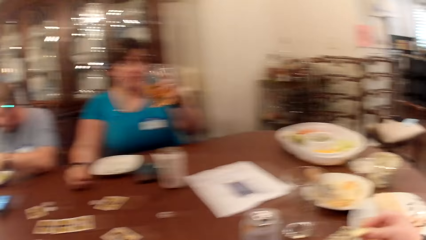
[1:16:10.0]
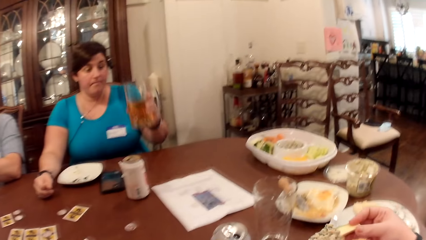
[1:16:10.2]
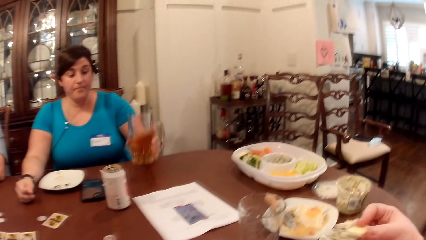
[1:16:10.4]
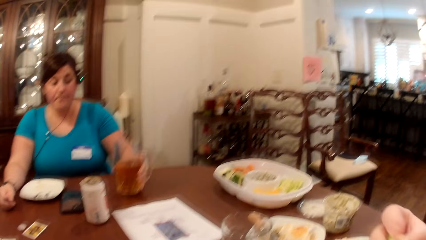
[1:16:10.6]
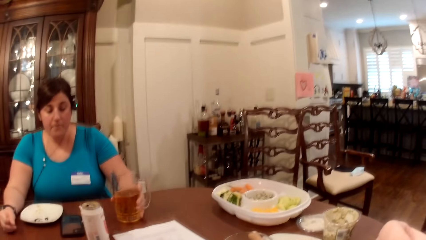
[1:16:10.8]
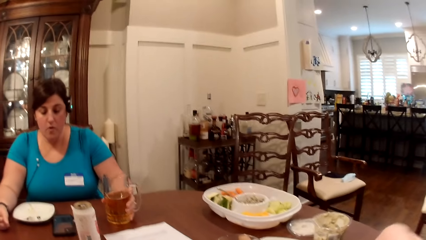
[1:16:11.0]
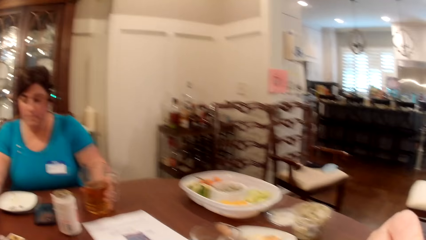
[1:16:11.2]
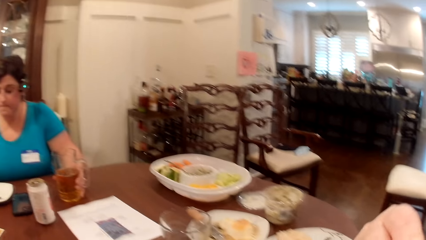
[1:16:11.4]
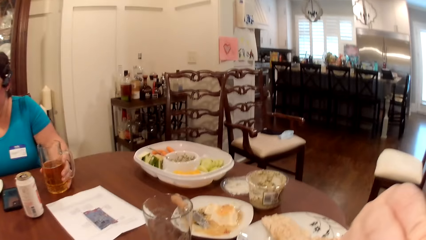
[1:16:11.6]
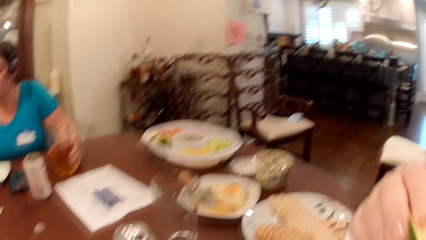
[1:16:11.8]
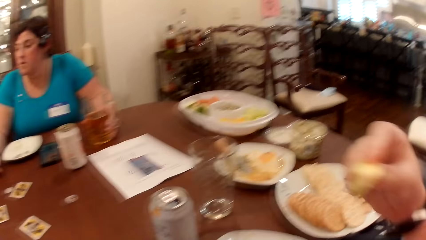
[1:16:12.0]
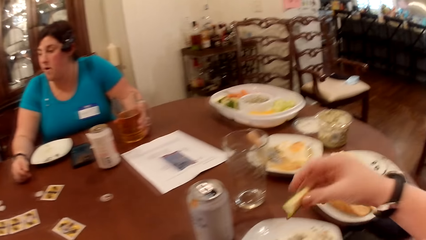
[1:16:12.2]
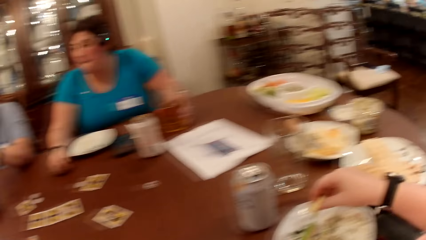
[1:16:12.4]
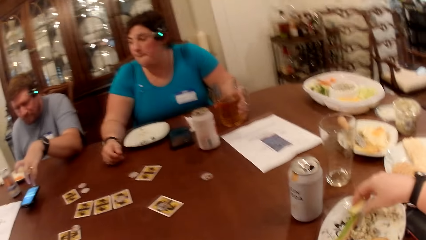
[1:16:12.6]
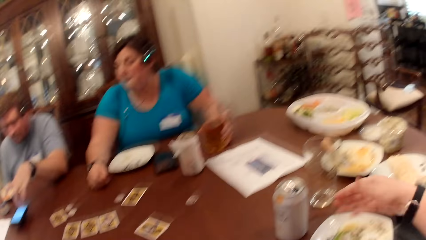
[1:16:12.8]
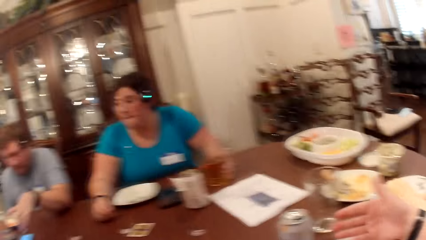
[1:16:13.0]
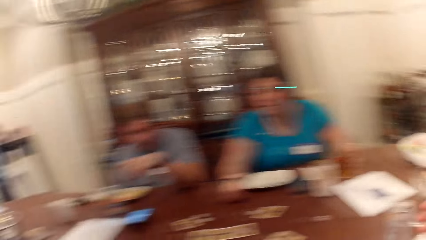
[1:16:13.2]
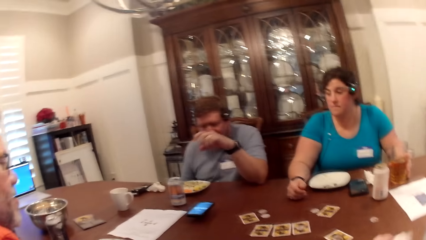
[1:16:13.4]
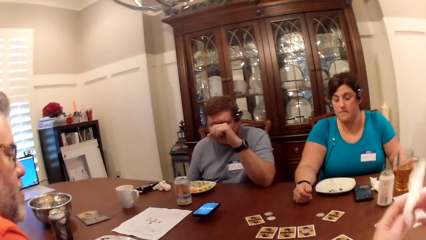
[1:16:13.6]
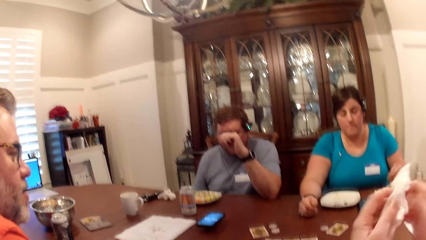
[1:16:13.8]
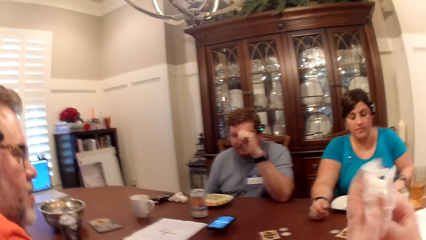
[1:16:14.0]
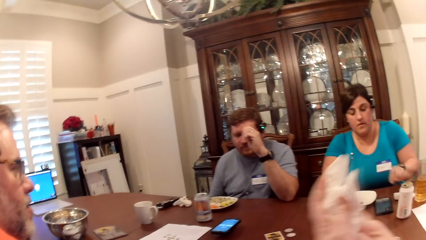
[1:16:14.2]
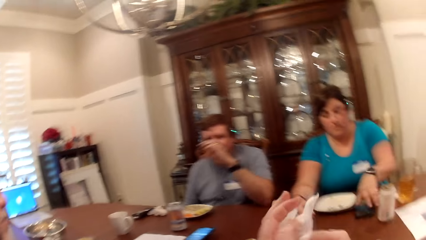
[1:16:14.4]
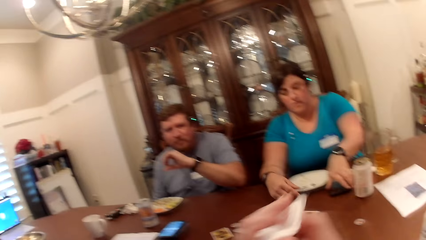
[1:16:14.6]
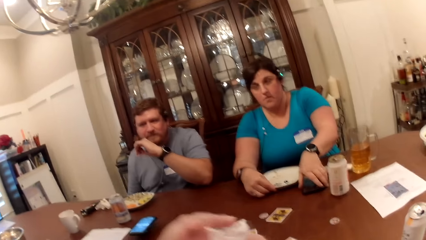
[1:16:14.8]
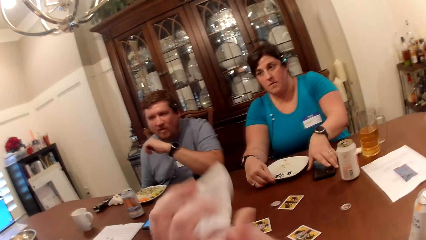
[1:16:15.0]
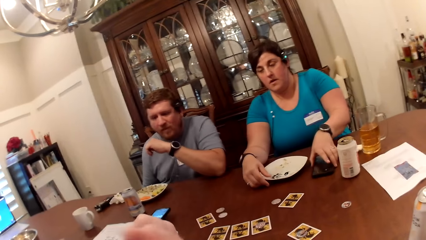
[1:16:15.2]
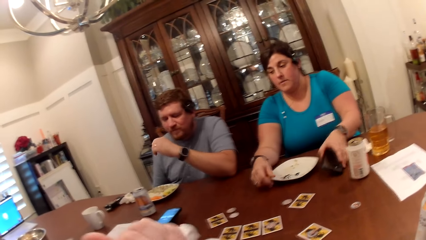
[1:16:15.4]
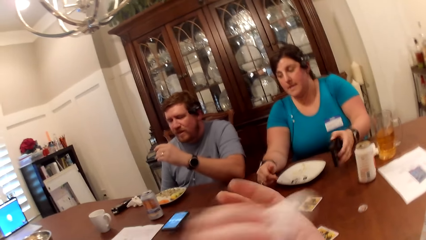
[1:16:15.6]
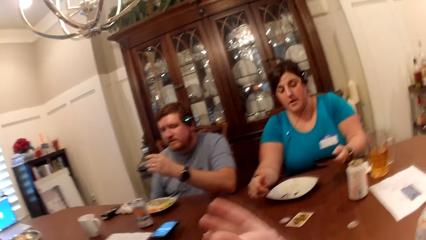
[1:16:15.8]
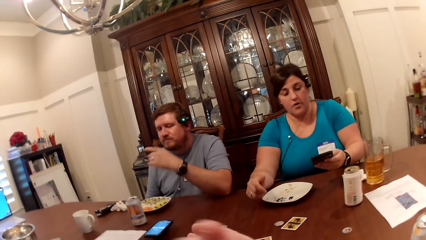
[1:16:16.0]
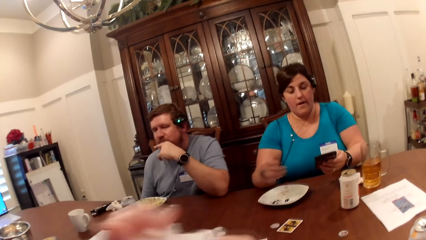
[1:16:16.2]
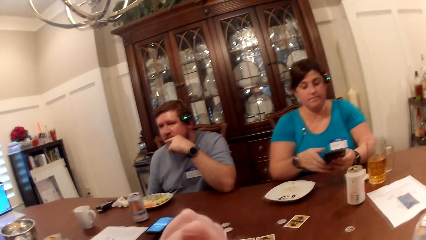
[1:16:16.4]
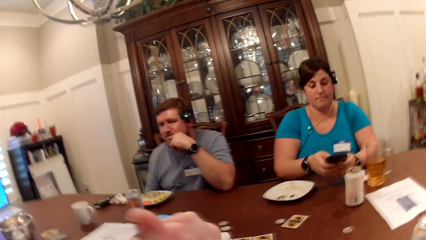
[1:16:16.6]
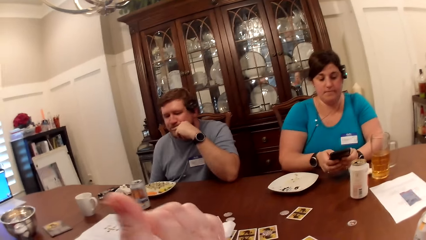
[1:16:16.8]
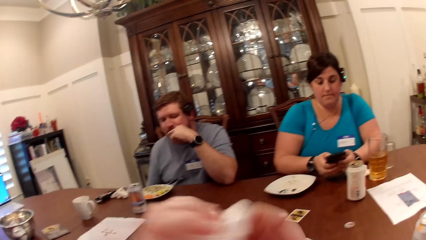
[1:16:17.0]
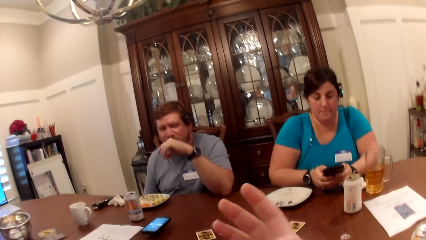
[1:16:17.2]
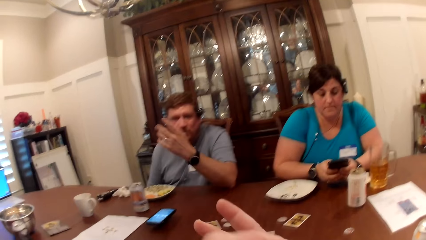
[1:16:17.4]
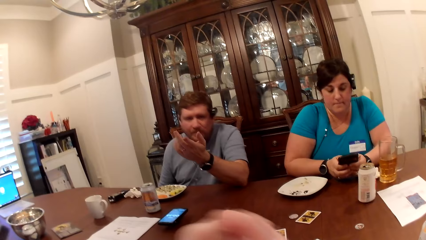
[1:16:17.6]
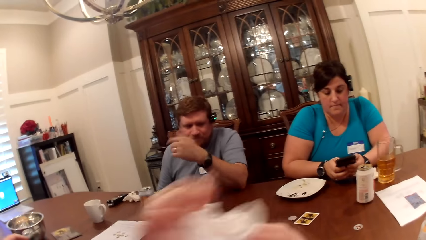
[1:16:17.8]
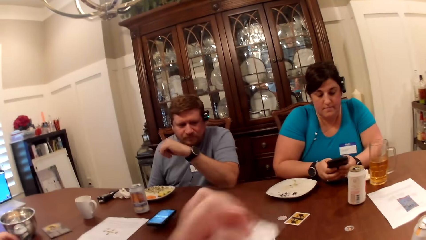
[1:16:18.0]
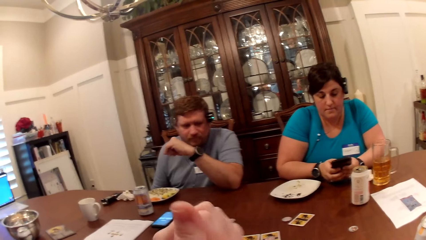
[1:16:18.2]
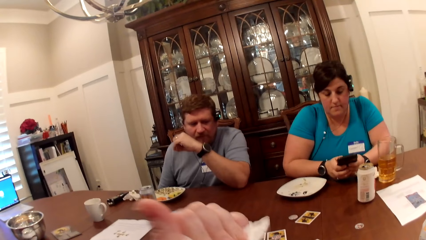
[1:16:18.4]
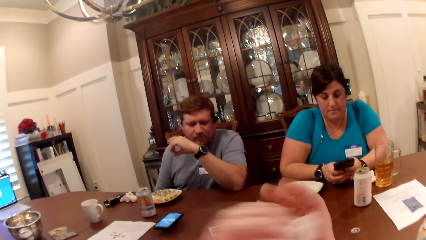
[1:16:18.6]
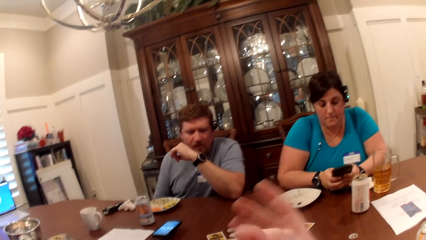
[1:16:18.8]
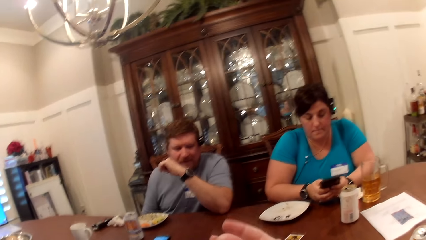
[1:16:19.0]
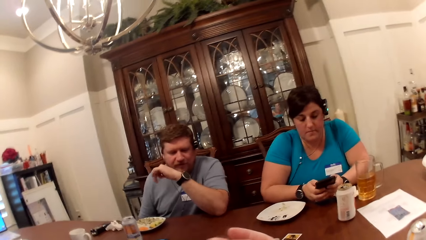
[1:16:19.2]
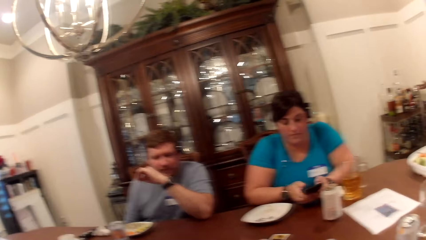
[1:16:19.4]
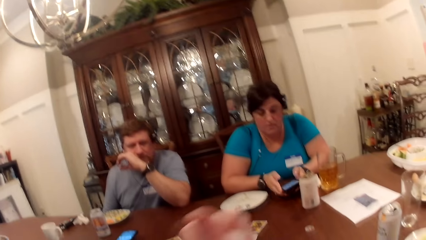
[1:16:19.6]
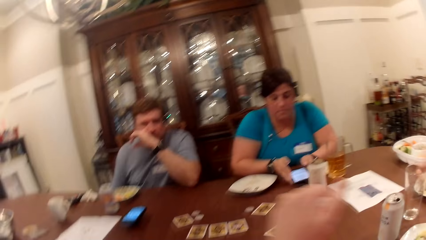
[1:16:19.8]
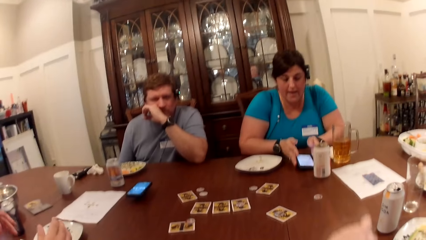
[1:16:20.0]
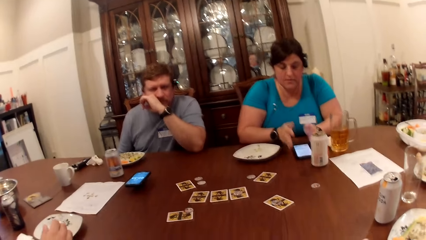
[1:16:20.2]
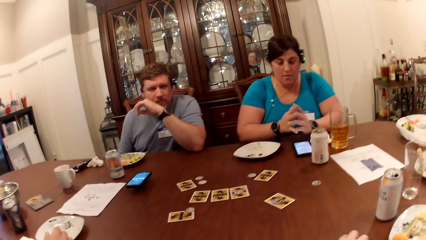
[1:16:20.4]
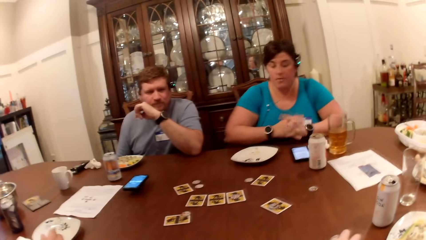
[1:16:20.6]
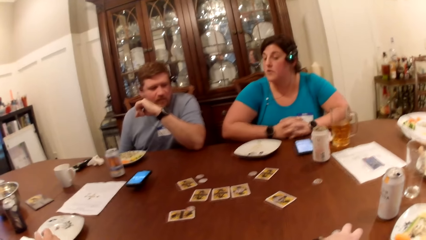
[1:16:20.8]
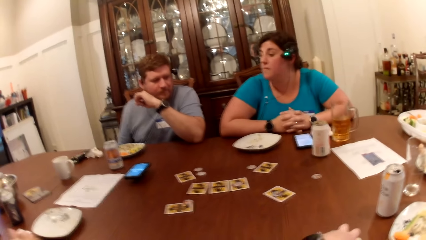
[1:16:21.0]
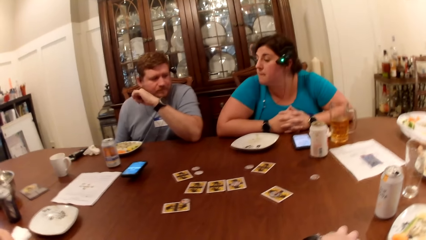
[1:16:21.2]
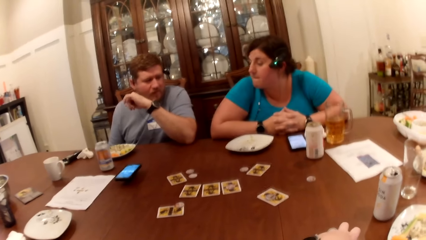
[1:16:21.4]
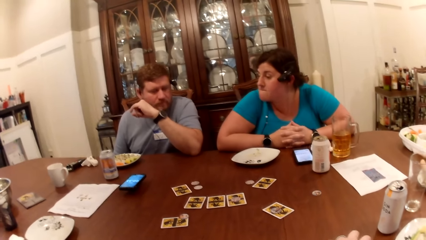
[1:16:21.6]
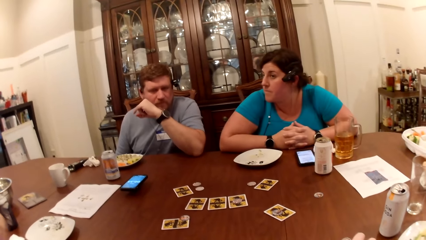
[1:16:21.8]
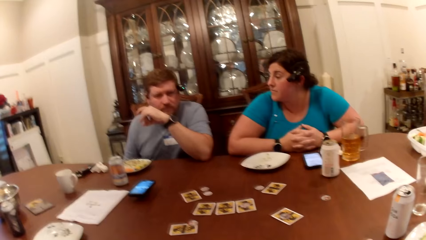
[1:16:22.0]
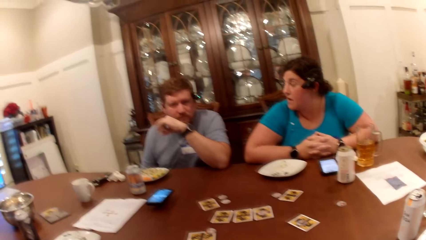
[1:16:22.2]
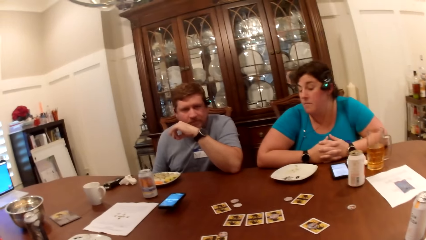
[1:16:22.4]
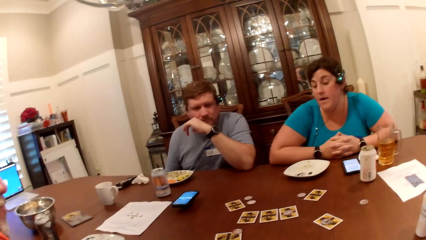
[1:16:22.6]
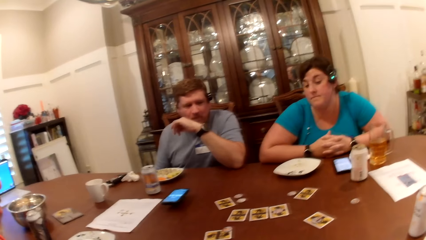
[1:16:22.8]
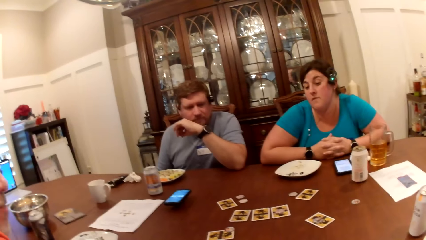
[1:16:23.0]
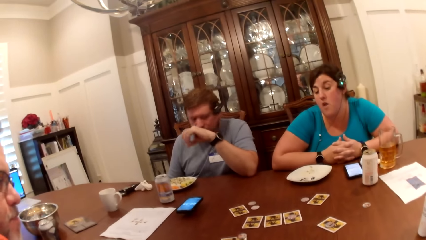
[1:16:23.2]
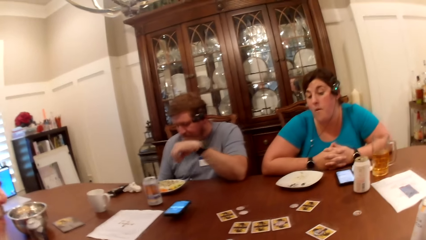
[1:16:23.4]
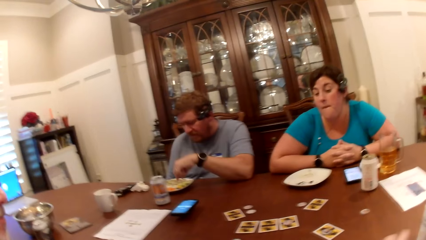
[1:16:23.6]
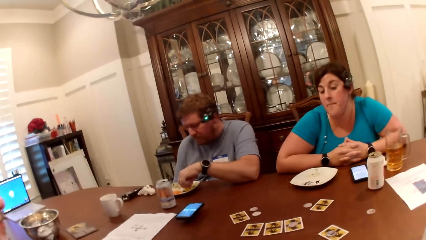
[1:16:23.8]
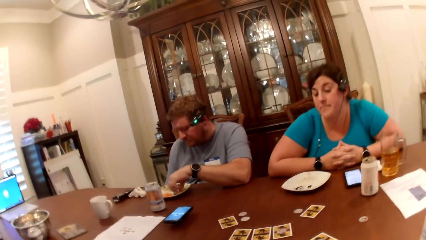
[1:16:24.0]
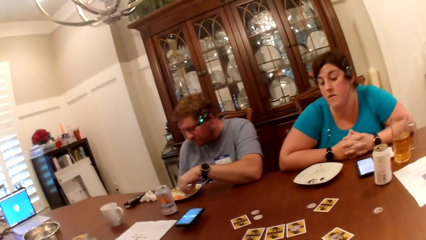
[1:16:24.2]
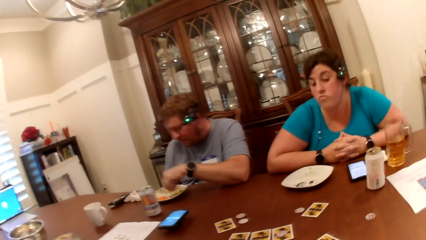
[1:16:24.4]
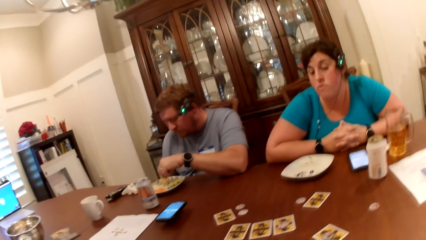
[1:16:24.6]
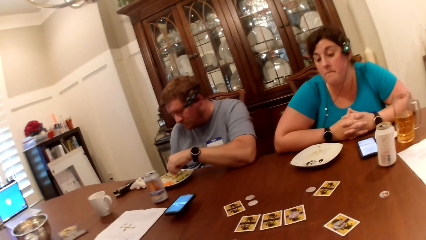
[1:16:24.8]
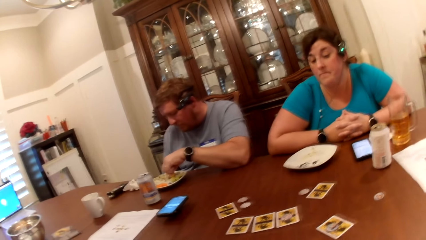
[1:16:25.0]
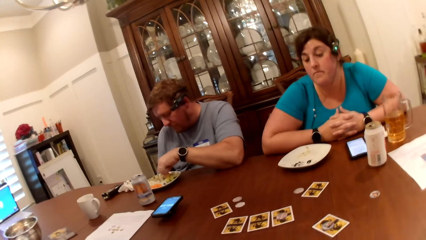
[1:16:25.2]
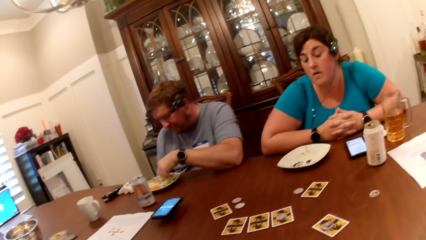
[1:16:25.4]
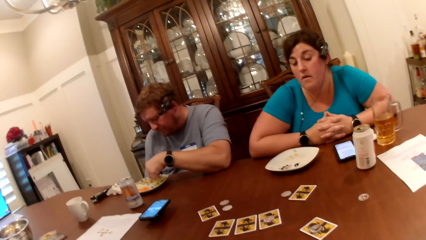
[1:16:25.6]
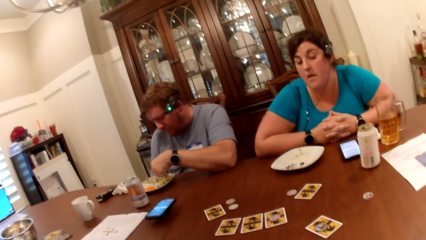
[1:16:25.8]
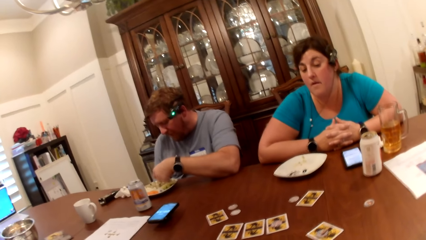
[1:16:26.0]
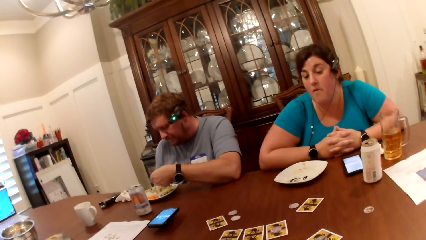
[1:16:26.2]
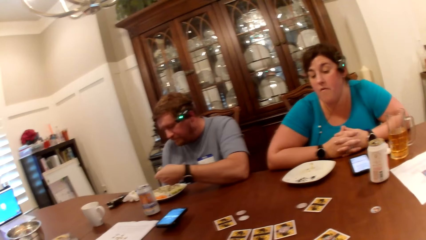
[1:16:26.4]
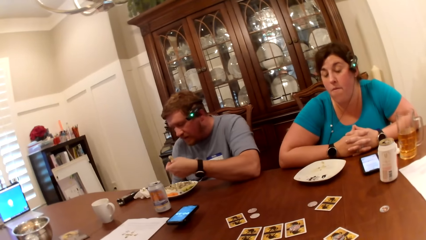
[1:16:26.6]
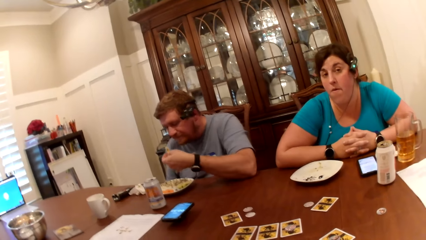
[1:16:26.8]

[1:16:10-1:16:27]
The camera wearer places the slice of cucumber in her right hand into her mouth. A woman places the glass cup in her left hand on the table. The camera wearer places the slice of cucumber in her right hand into the plate. A man operates a phone on the table with his left hand. The camera wearer cleans both hands with a paper towel. The woman moves a plate on the table with her right hand. The woman picks the phone from the table with her left hand. The woman operates the phone with both hands. The woman places the phone in her hands on the table. The camera wearer places the paper towel in her left hand on the table. The man picks food from the plate with his left hand.
